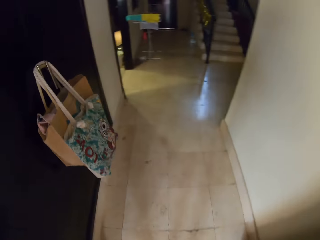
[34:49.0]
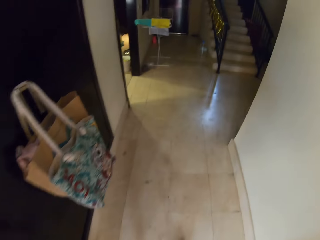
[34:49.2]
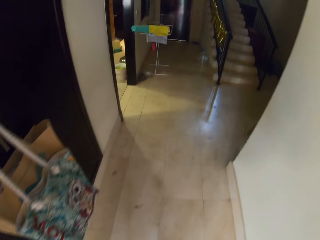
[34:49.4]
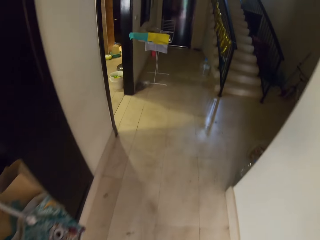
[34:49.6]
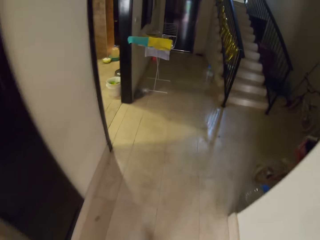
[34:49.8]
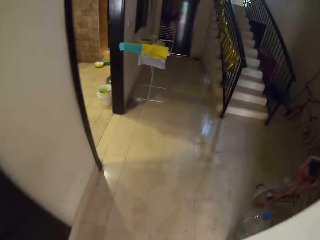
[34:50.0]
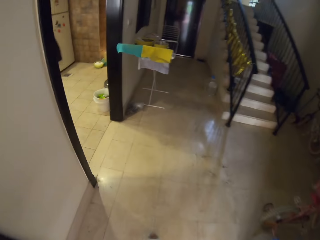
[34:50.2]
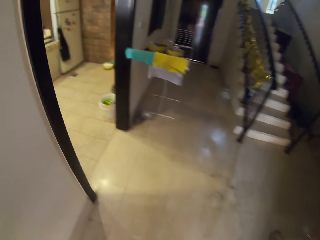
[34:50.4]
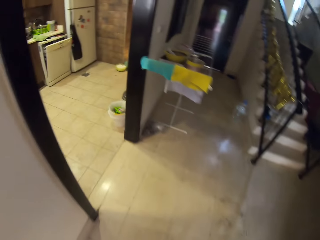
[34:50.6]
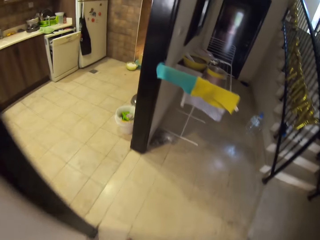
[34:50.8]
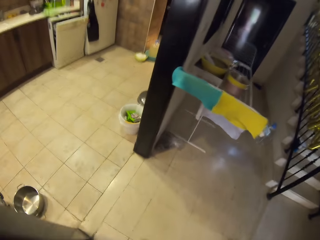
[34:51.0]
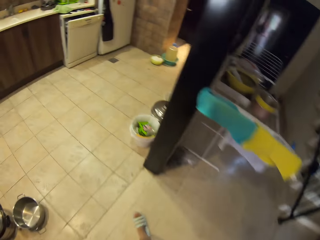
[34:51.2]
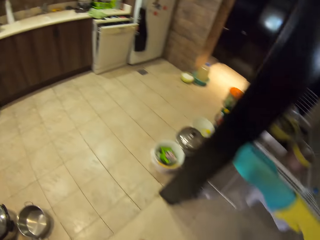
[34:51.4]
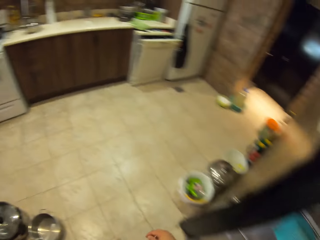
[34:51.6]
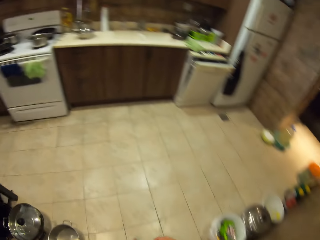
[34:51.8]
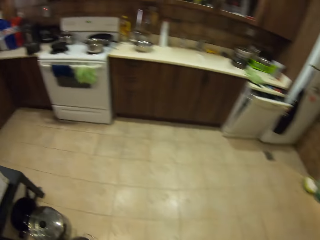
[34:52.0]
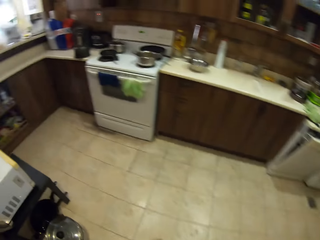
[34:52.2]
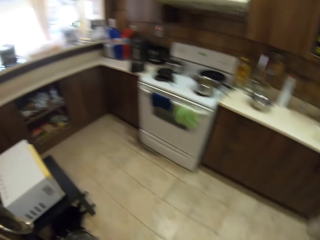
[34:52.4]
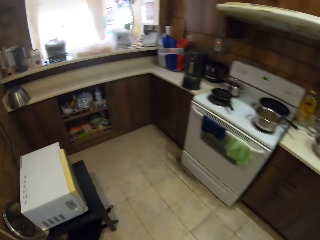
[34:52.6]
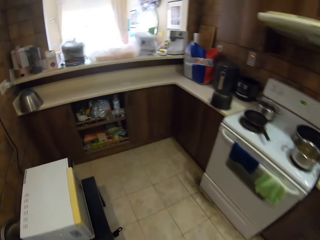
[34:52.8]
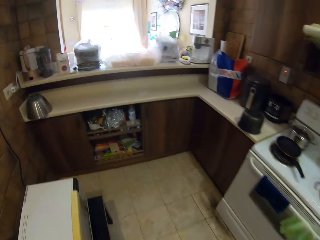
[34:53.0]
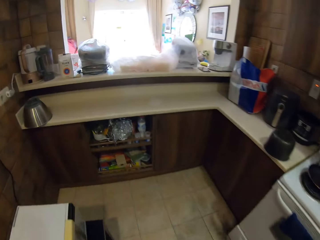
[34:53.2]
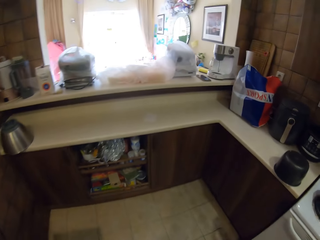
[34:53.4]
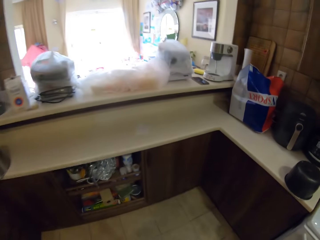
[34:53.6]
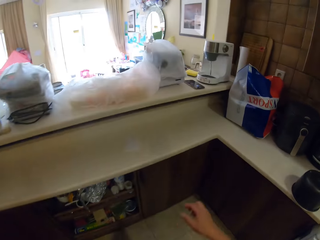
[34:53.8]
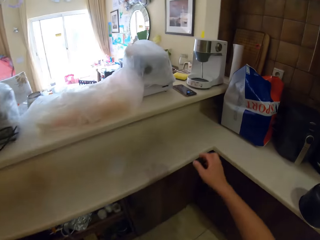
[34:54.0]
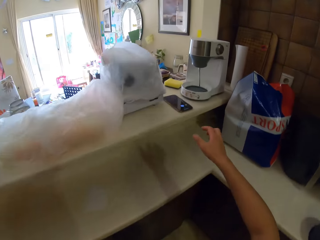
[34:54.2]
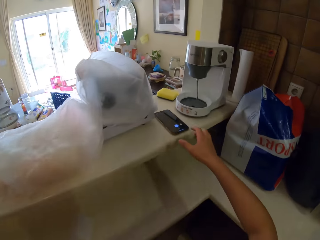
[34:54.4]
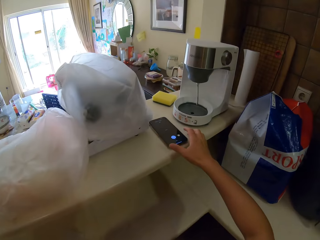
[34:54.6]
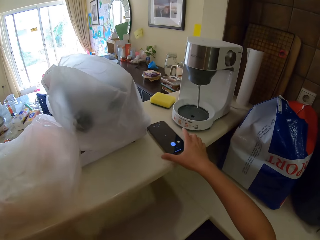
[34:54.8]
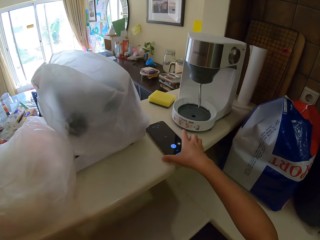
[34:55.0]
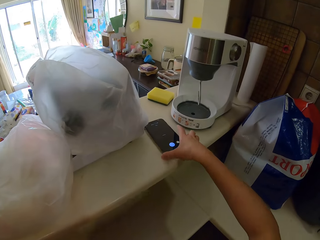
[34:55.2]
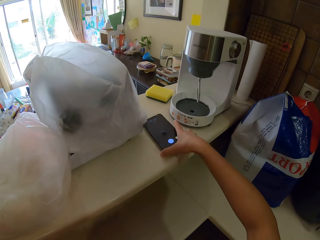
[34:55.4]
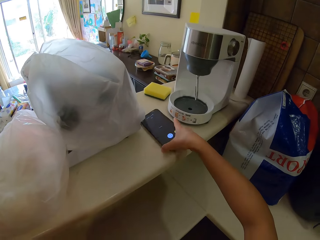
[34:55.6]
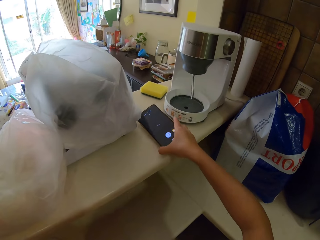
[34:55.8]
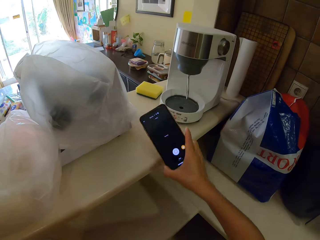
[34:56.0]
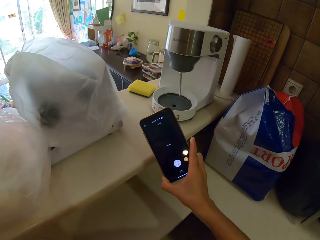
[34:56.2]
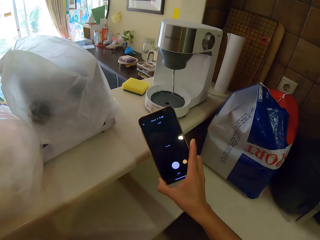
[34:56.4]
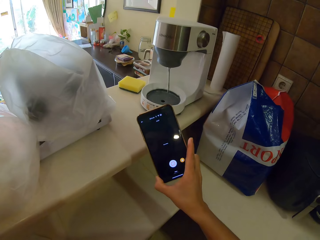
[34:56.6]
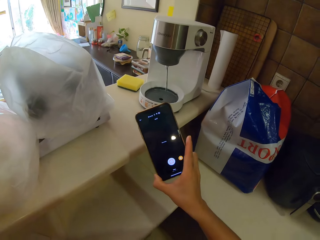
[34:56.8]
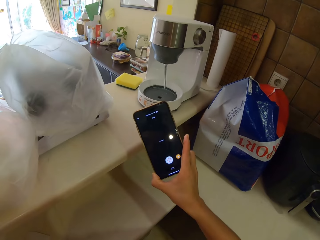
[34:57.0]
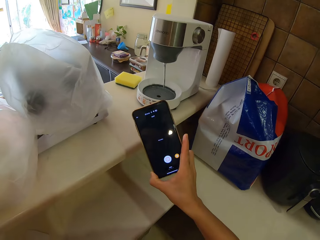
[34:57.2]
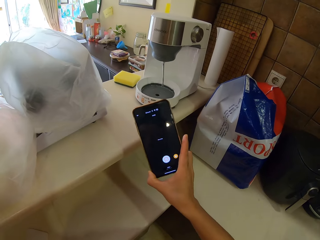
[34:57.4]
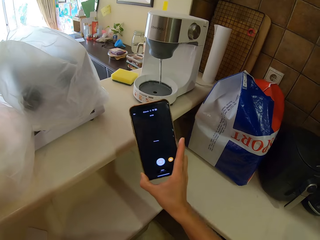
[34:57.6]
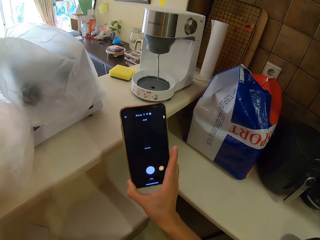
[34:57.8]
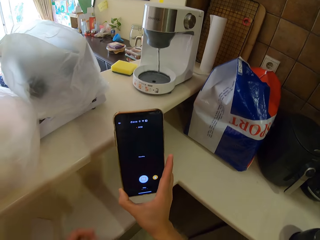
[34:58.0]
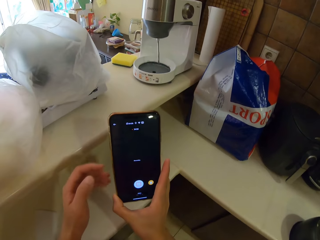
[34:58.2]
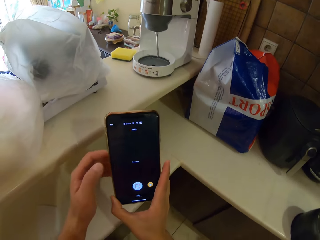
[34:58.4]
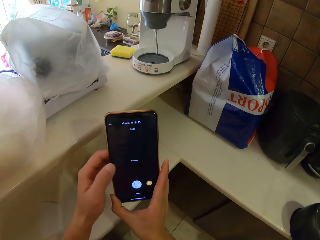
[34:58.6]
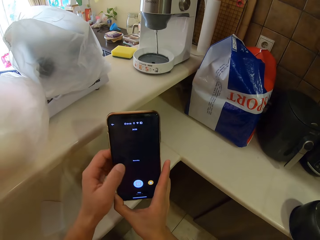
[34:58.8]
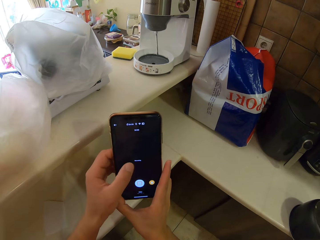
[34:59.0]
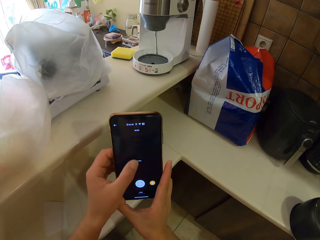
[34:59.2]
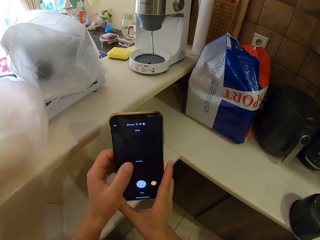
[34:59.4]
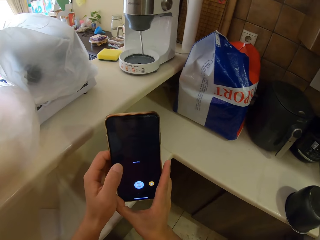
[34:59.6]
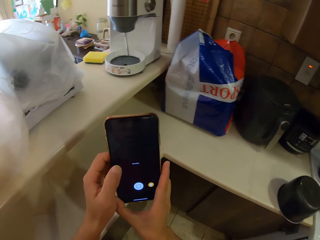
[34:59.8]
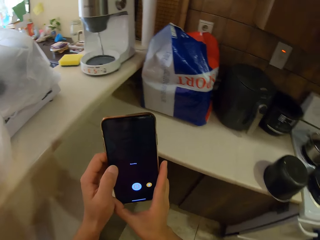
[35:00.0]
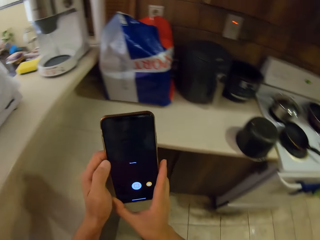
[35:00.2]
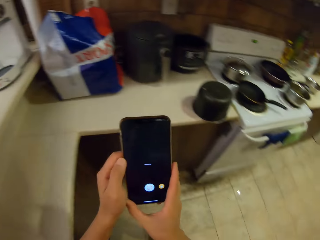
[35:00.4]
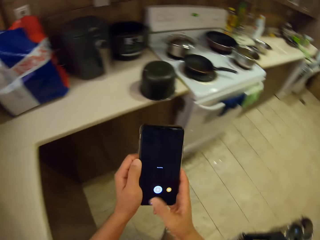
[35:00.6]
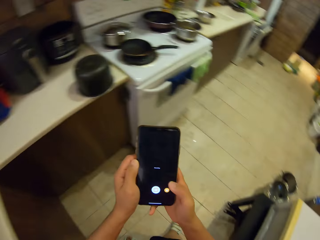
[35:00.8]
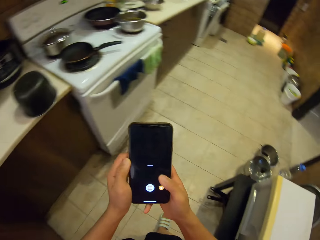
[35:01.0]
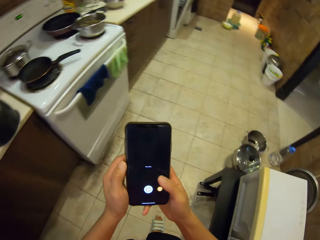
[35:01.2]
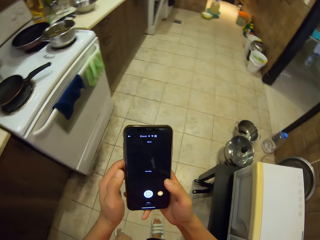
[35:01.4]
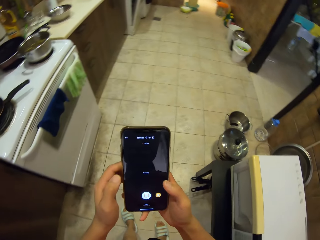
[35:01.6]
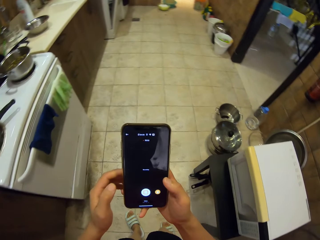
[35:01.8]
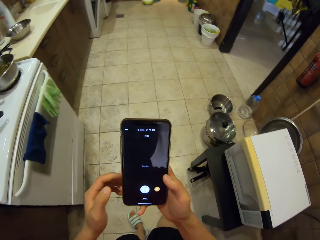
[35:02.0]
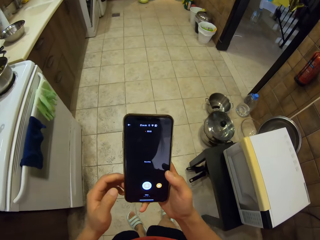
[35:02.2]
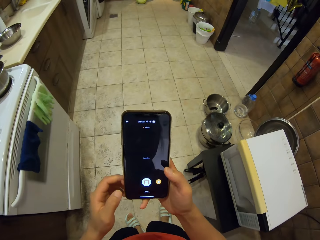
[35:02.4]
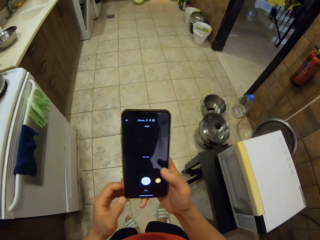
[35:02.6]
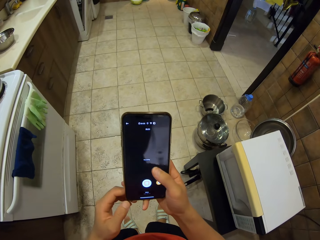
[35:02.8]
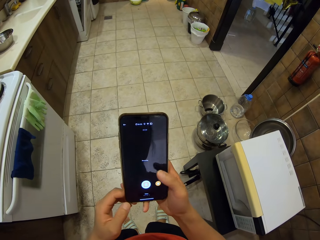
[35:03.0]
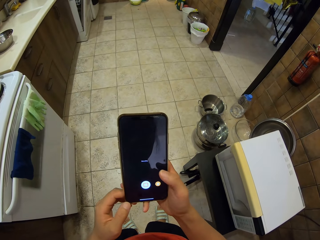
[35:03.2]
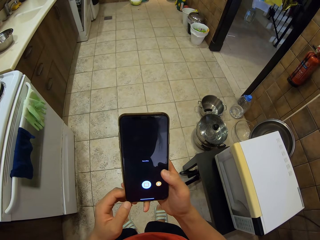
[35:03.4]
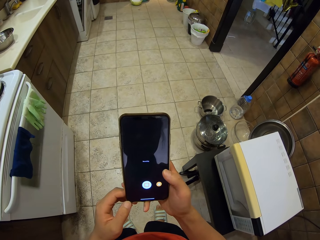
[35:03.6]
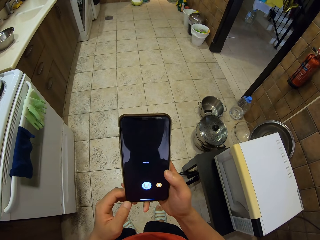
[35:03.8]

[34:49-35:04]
The camera wearer walks around the room. They walk inside a kitchen. They pick a phone from the counter. They look at the phone. They turn around the room. They tap on the phone. They use the phone.

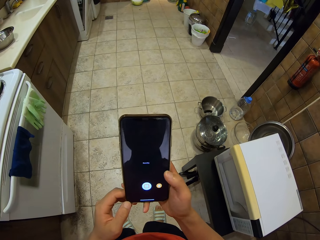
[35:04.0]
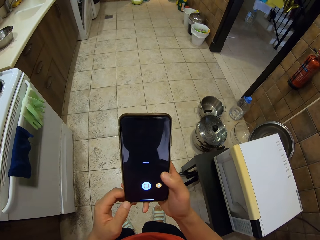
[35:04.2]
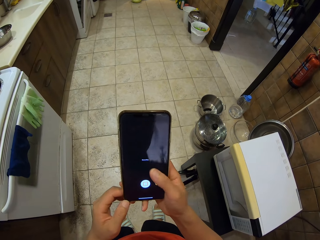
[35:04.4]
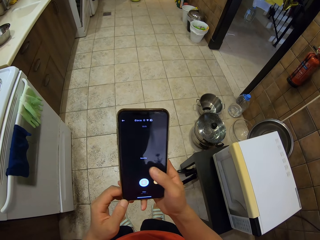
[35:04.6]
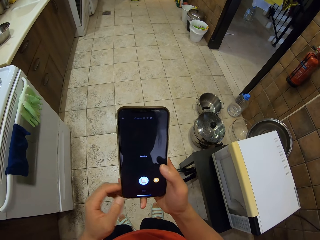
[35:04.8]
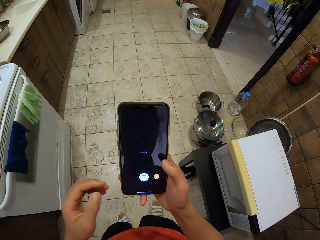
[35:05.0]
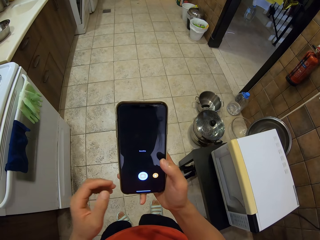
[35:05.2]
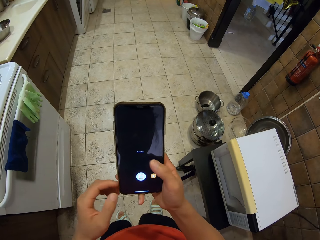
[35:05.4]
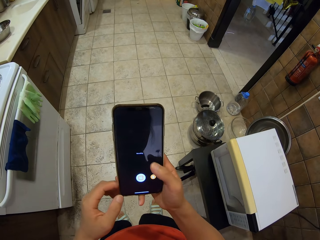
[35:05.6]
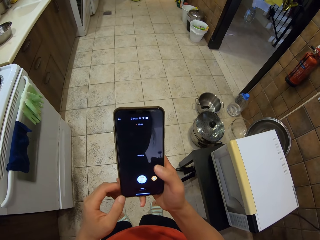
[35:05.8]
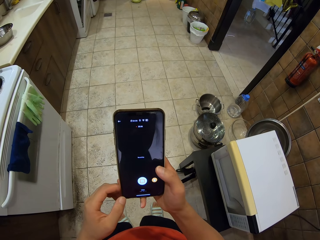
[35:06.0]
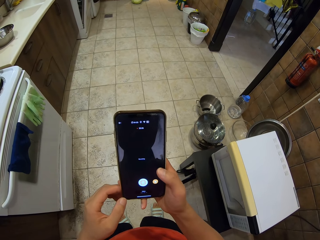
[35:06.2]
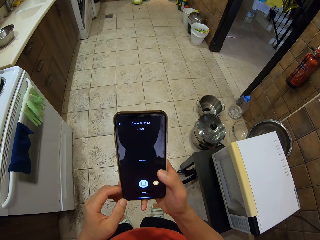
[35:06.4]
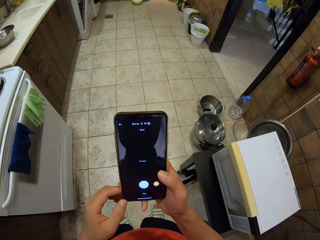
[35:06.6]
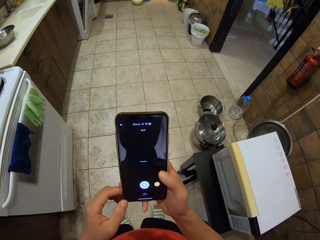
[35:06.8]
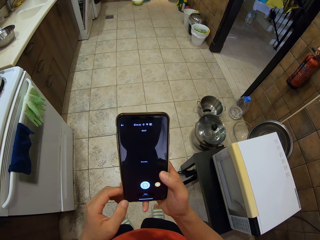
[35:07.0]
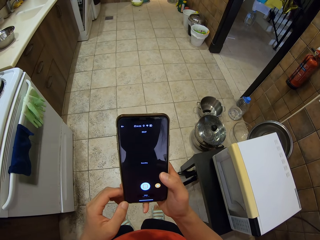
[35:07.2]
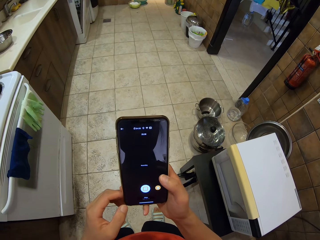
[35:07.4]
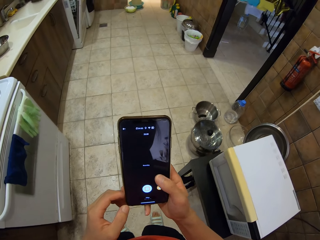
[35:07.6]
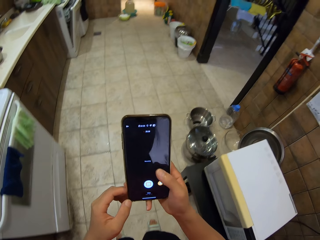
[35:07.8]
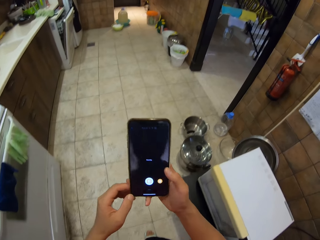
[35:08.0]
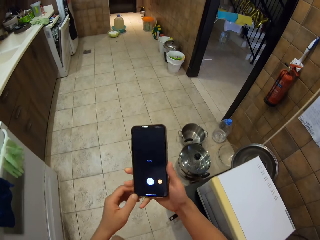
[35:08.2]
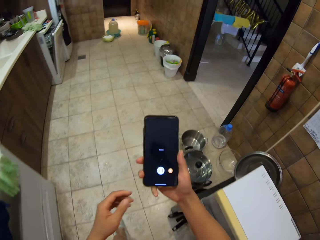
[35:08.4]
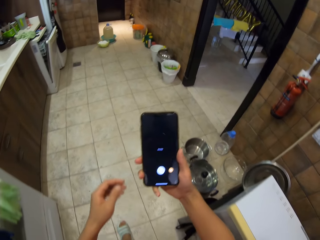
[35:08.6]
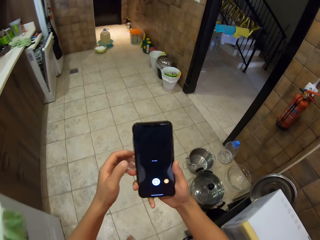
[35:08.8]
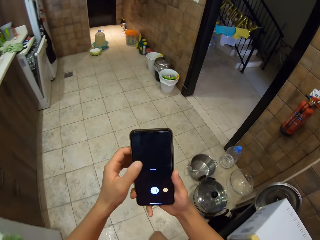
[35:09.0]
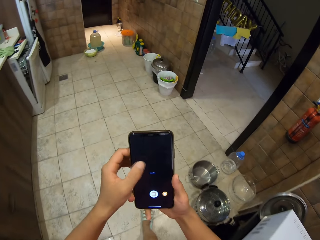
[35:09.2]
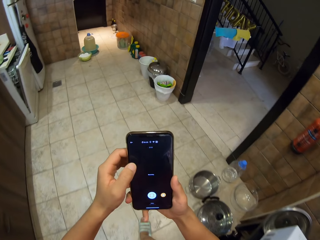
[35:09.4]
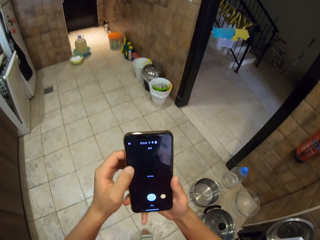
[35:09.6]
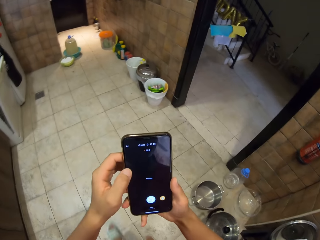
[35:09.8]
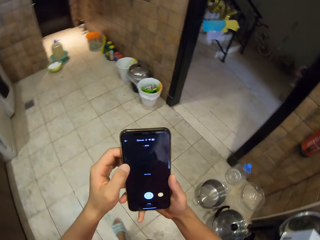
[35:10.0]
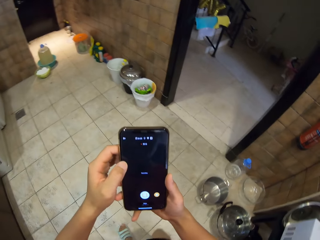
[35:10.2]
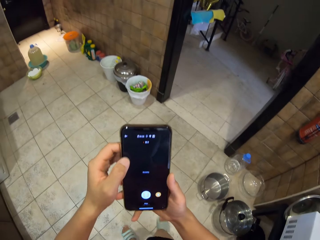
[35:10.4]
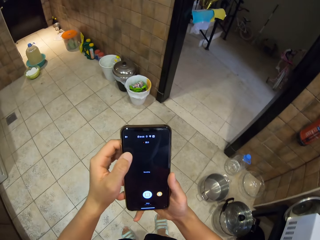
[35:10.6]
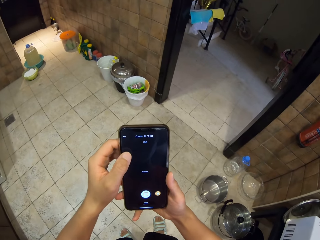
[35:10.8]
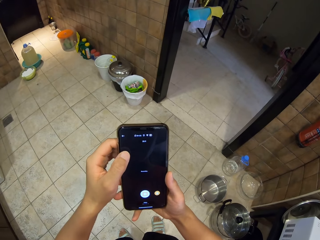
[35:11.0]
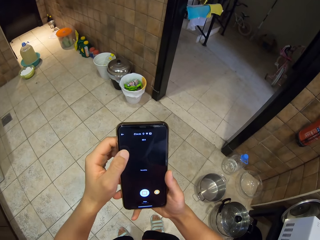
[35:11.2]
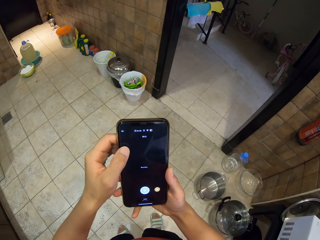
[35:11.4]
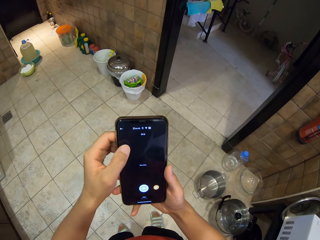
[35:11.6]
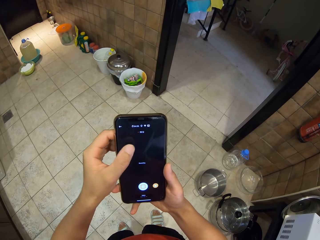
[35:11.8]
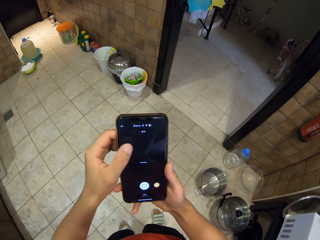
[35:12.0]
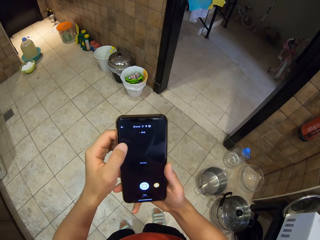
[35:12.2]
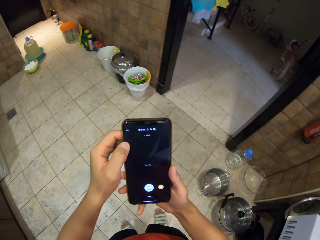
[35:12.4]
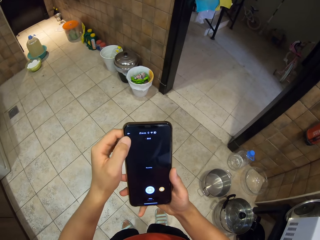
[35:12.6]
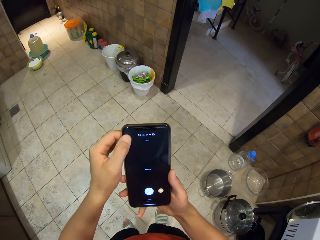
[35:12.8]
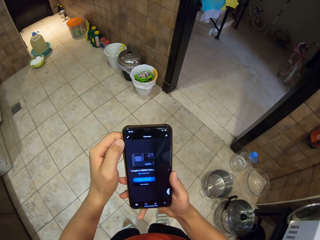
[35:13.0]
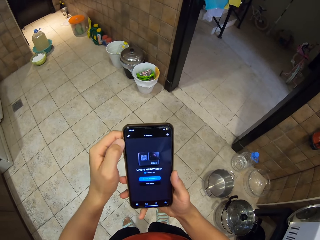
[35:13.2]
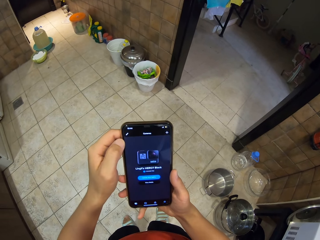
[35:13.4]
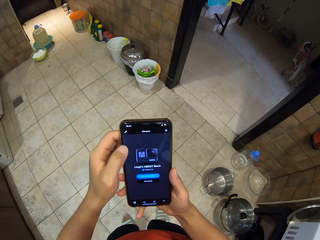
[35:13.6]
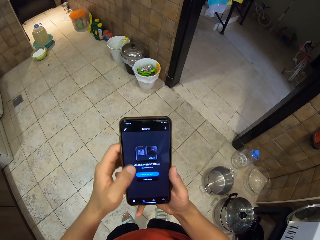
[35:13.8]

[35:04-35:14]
The camera wearer turns around the room. They use a phone.
